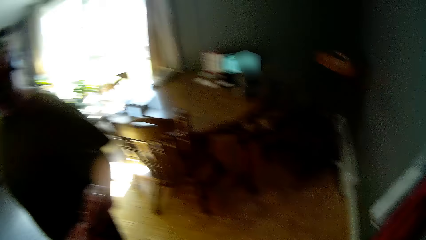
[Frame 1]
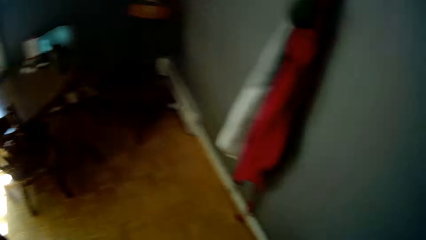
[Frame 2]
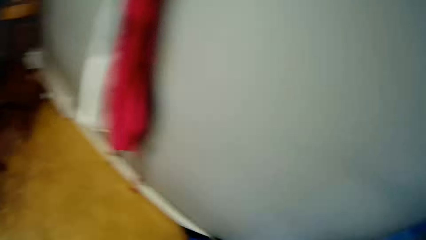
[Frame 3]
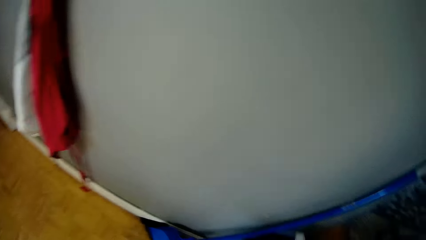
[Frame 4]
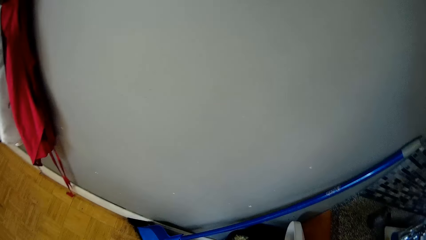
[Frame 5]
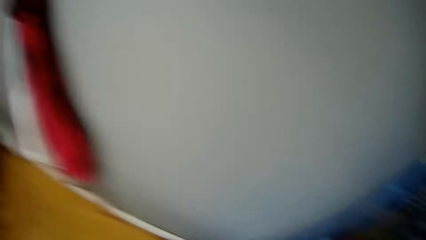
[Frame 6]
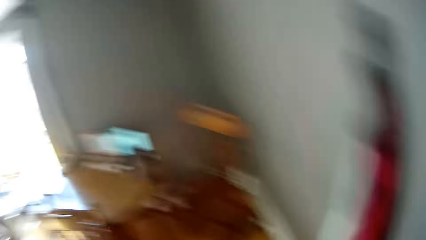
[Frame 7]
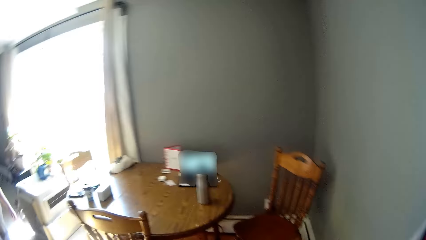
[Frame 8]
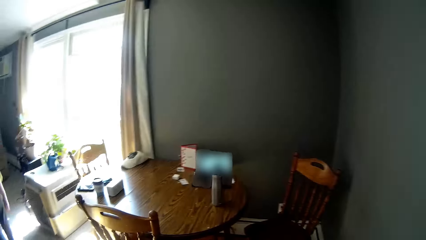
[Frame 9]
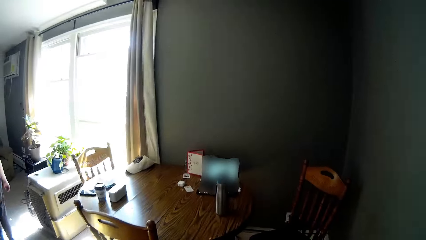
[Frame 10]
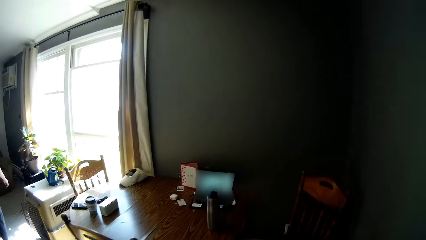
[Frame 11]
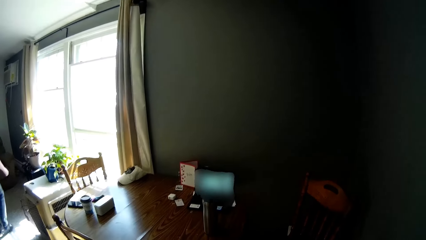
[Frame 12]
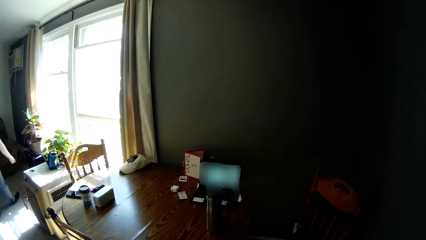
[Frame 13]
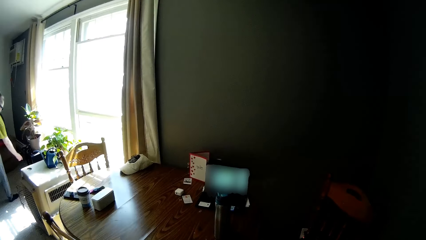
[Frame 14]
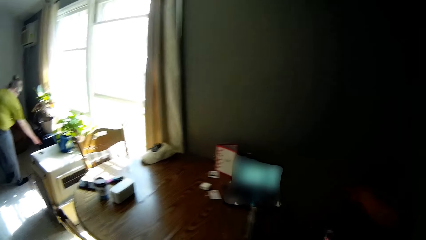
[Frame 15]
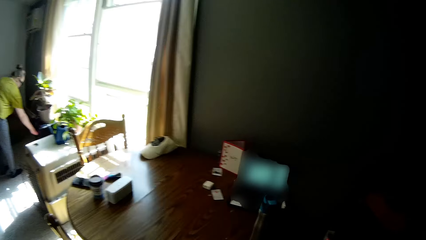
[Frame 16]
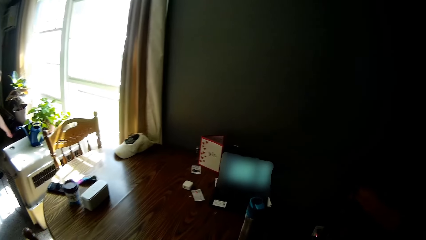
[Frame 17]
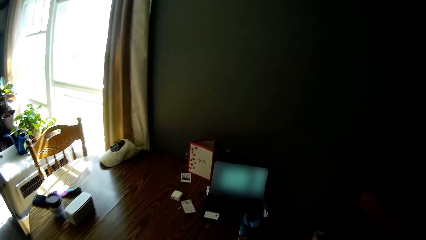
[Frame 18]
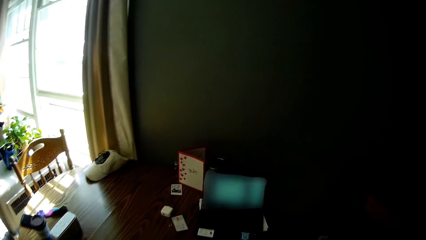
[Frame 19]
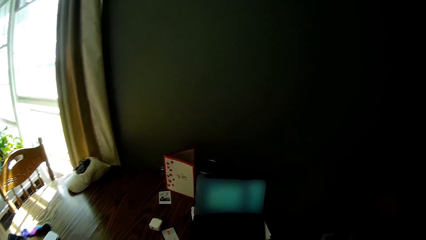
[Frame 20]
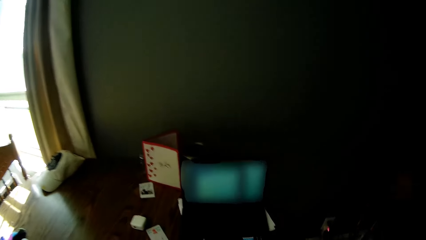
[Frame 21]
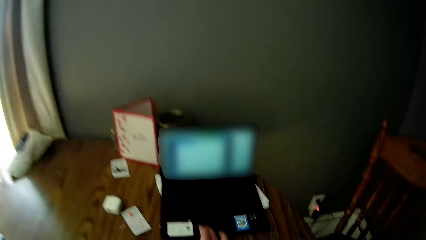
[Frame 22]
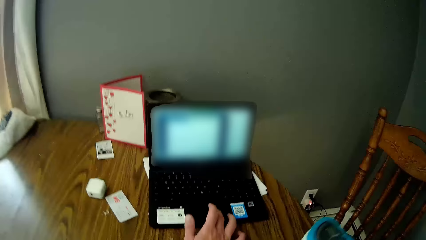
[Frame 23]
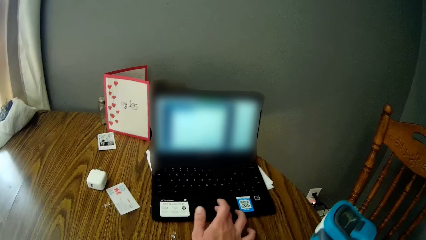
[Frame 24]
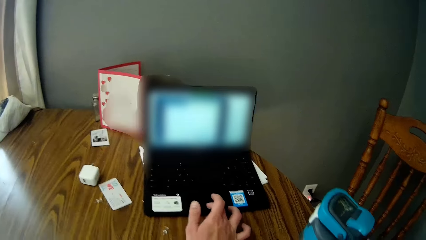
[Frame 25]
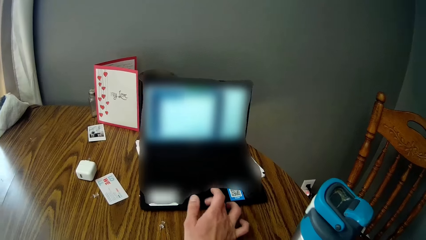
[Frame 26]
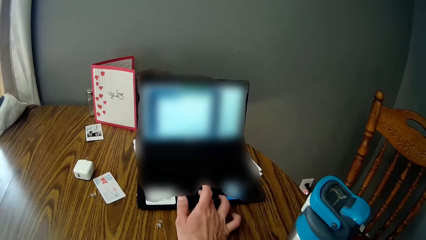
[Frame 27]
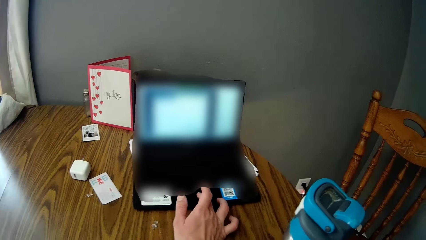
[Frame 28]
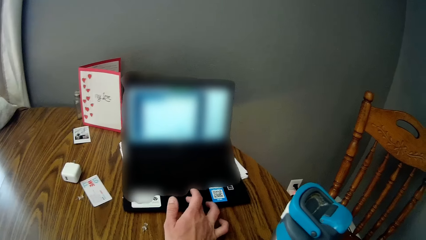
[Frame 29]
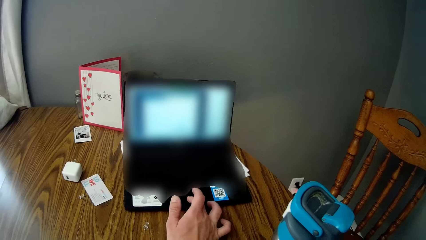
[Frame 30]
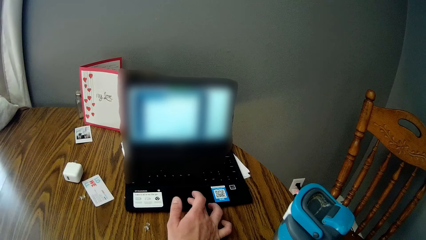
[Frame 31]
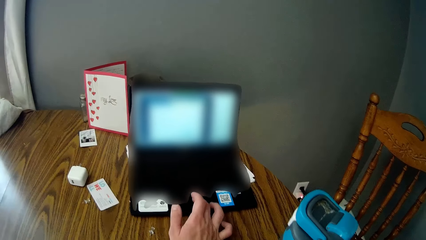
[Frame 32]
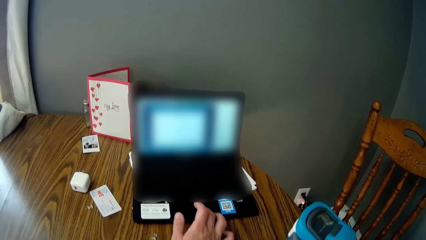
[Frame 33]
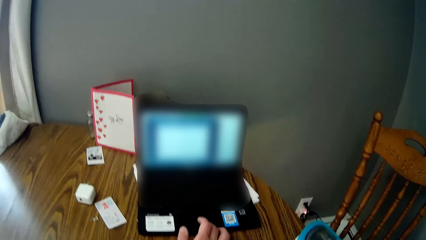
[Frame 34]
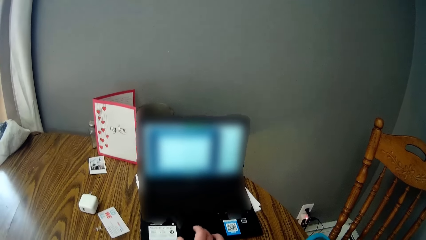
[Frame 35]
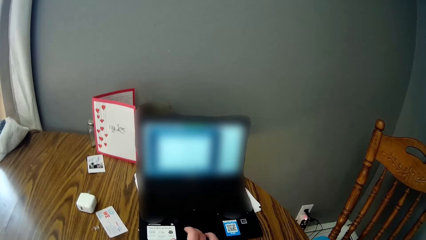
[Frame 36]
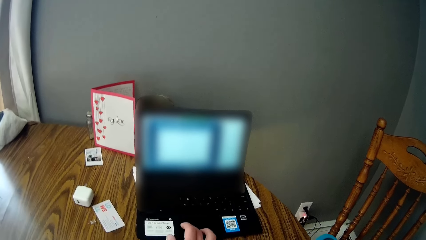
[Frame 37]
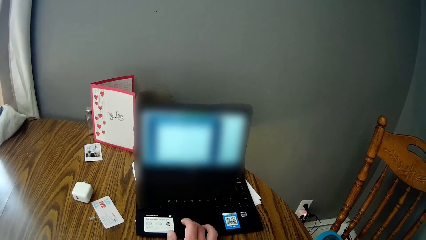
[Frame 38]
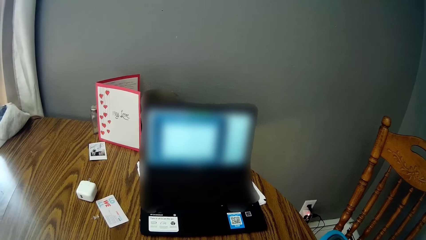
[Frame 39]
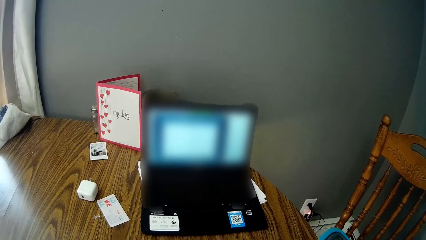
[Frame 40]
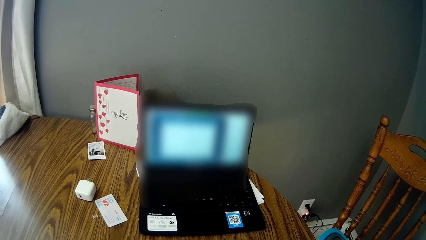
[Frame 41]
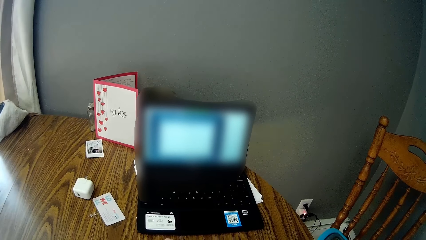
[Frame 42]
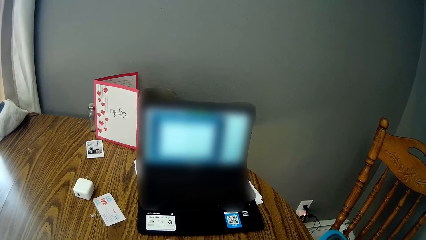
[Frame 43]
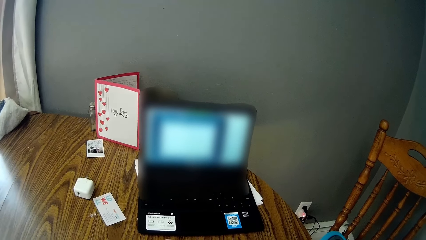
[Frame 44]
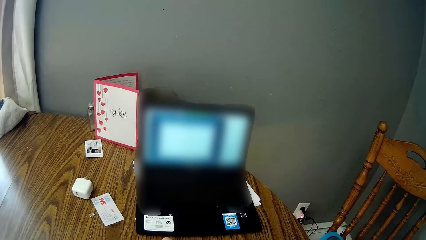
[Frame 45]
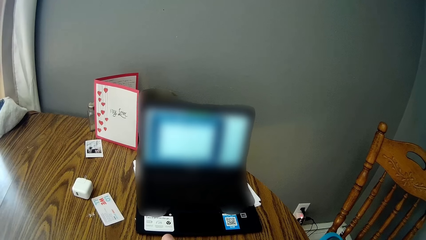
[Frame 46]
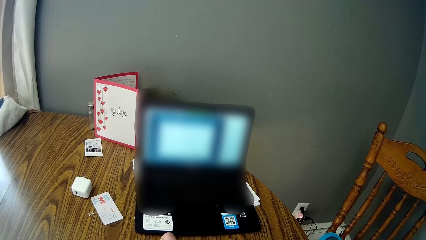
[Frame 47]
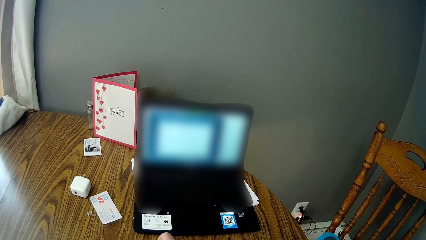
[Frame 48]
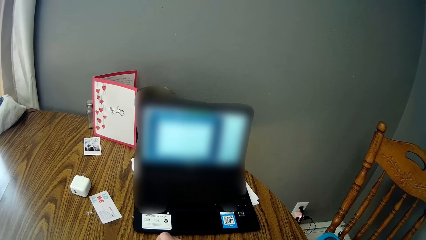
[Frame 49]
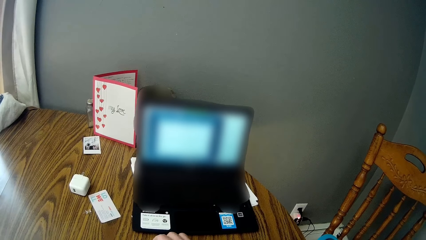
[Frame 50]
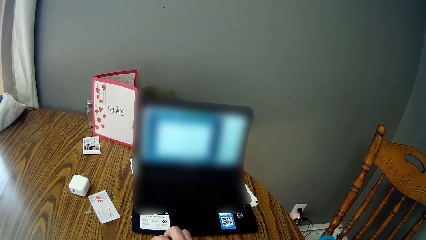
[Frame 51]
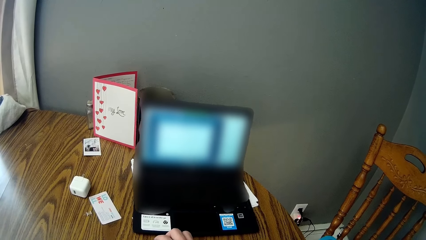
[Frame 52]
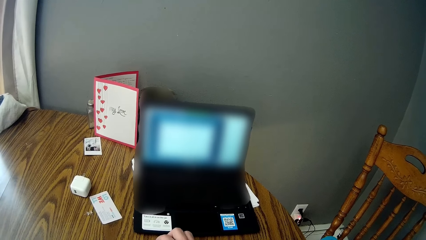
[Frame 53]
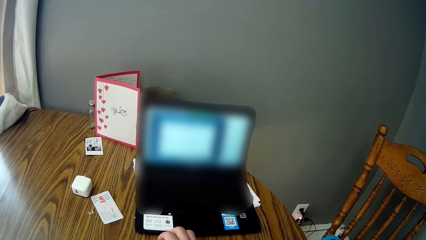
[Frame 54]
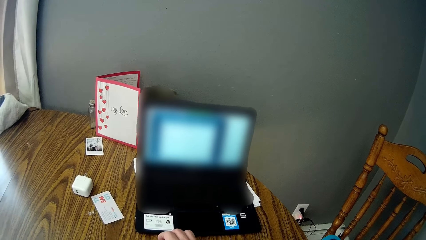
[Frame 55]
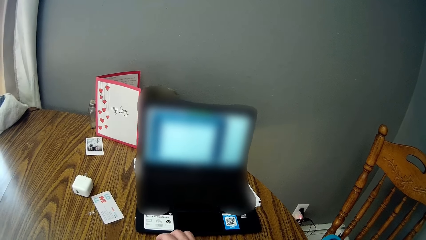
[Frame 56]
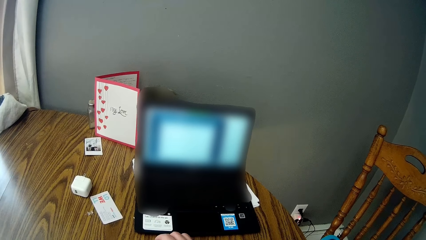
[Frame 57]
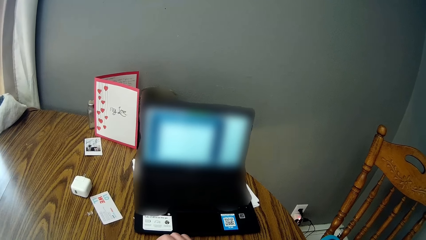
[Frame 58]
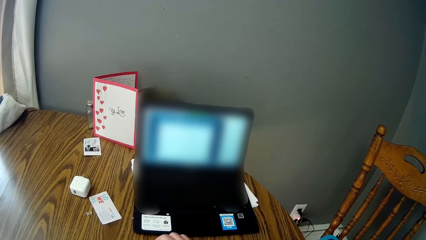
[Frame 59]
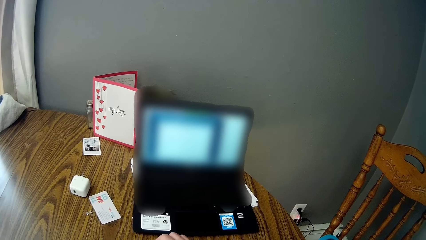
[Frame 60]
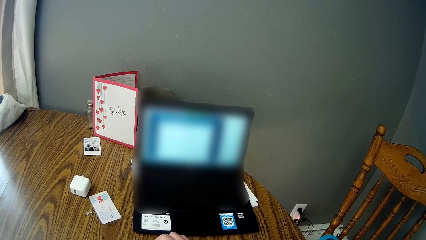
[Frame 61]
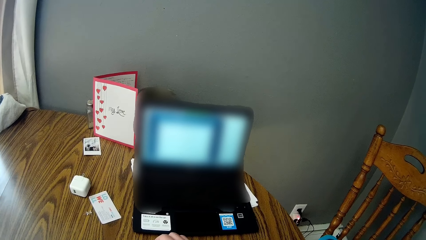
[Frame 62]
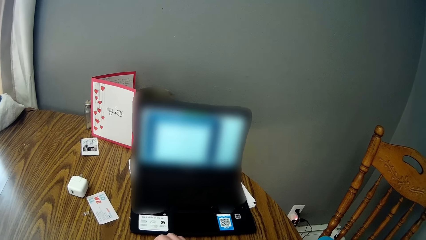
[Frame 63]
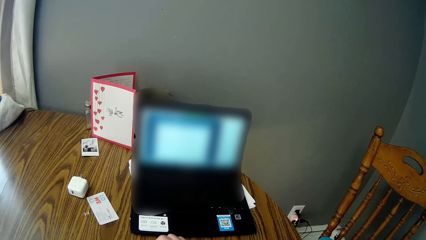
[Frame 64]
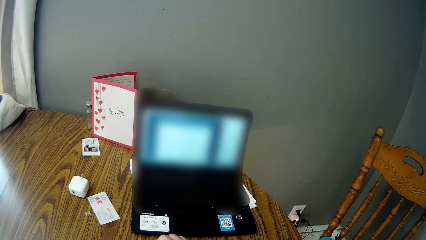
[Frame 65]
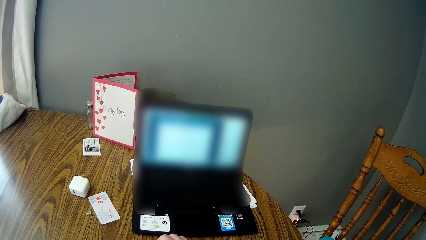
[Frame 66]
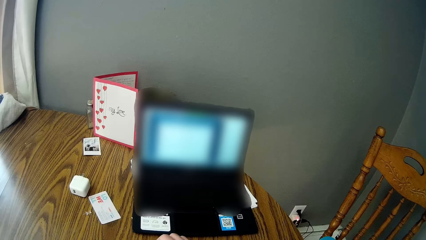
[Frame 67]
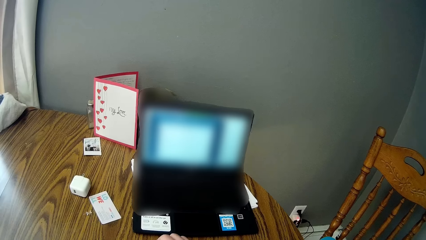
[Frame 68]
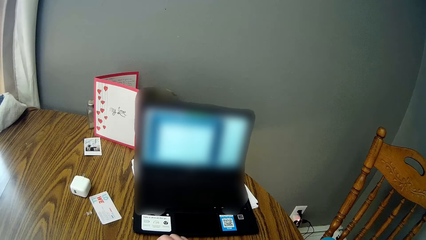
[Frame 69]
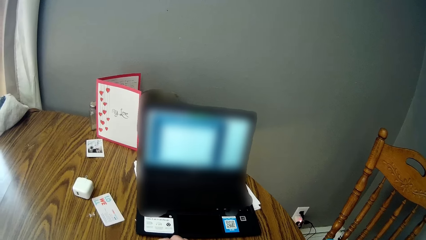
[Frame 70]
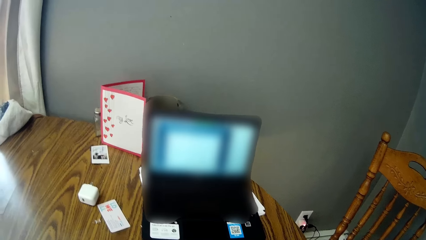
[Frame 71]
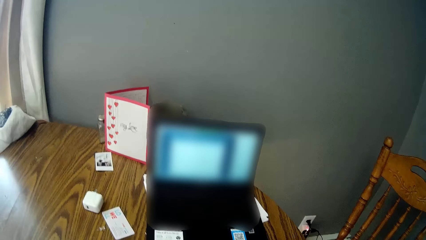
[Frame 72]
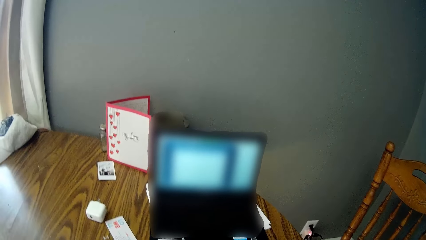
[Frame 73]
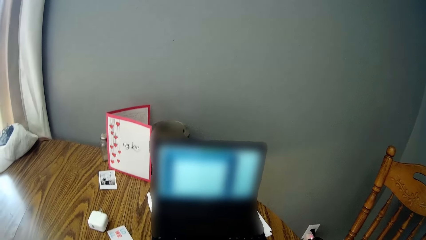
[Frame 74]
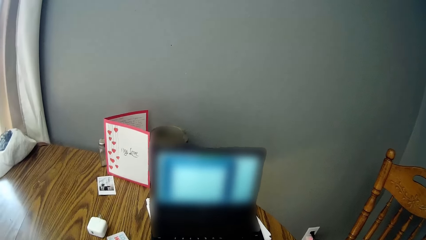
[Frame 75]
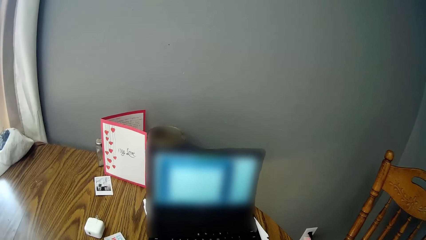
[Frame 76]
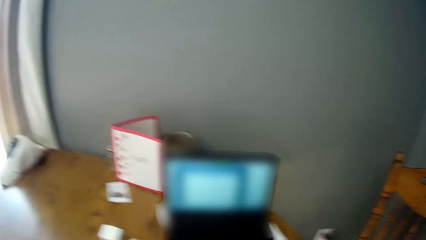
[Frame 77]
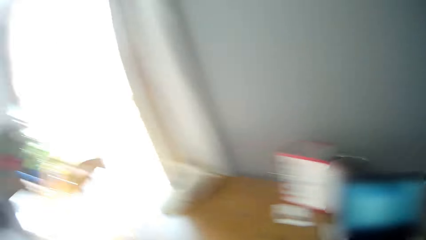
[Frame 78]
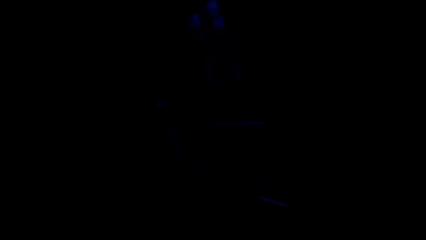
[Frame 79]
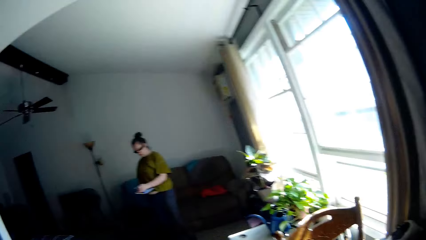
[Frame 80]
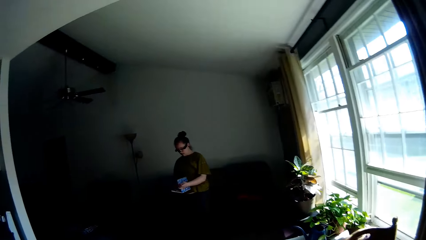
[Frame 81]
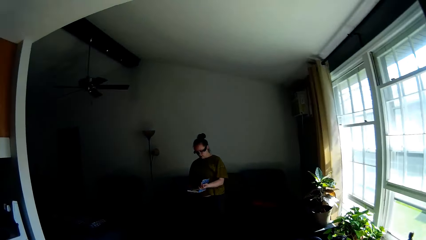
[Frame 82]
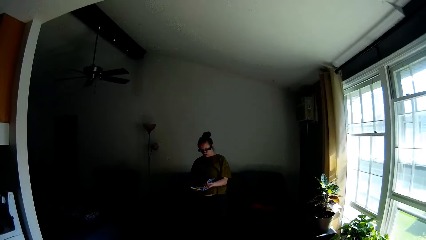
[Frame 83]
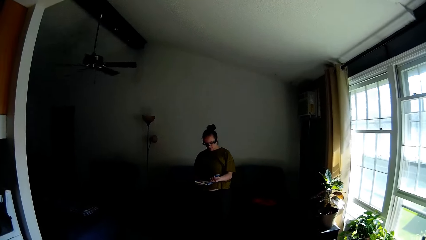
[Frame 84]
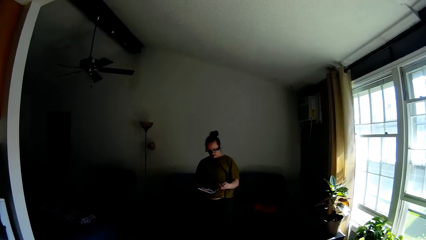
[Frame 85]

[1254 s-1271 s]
A woman collects SIM cards from the camera wearer with her left hand. The camera wearer opens the drawer with their right hand. The woman places something on a table. The camera wearer uses a laptop with their right hand. They touch the laptop on the dining table.
